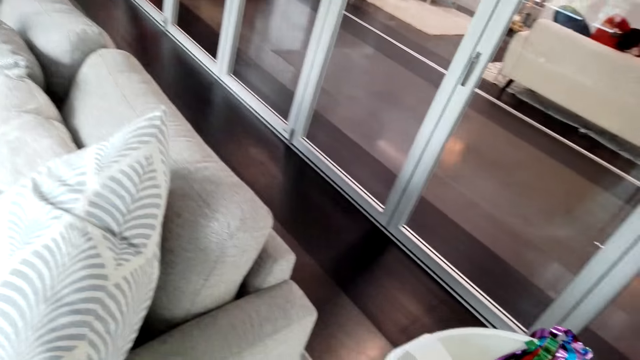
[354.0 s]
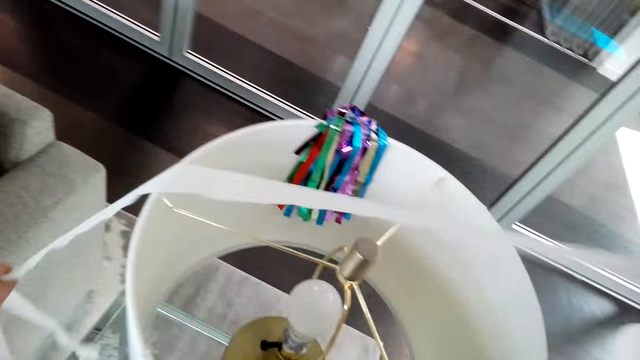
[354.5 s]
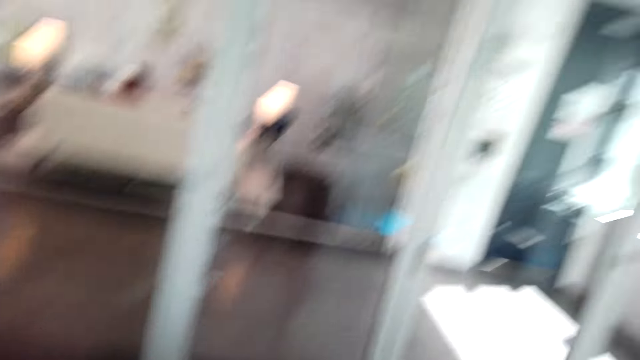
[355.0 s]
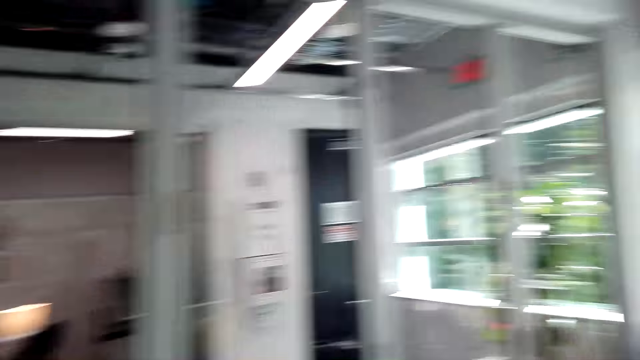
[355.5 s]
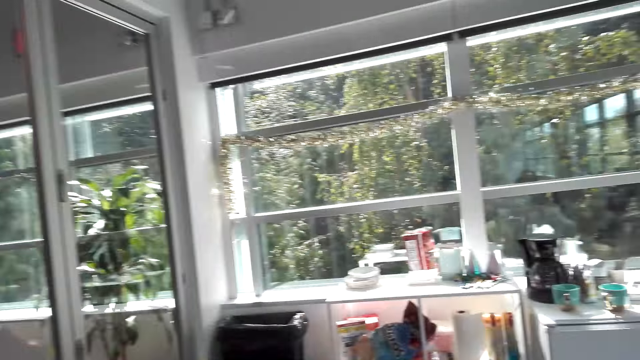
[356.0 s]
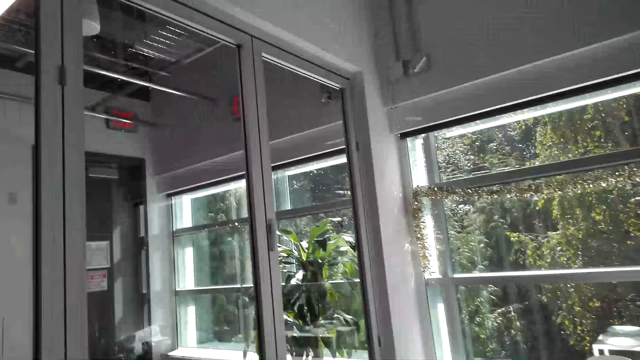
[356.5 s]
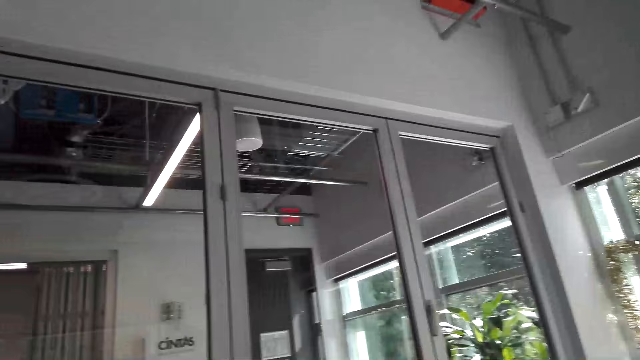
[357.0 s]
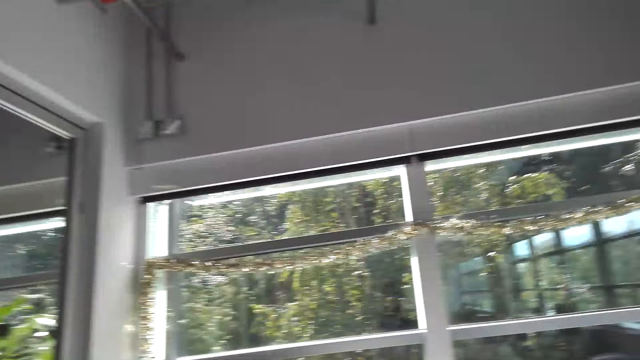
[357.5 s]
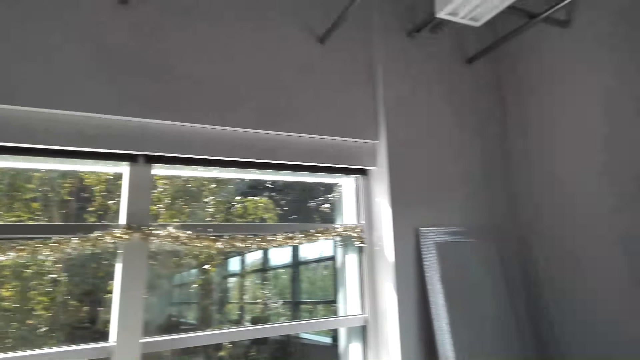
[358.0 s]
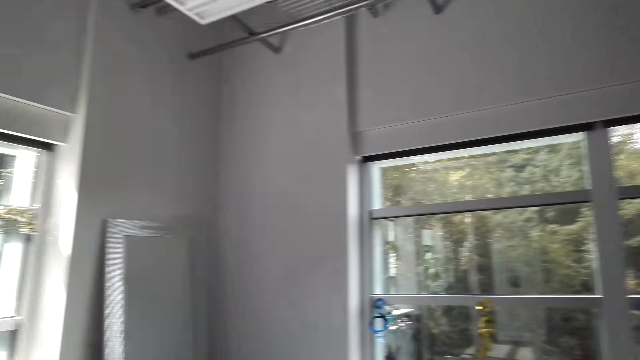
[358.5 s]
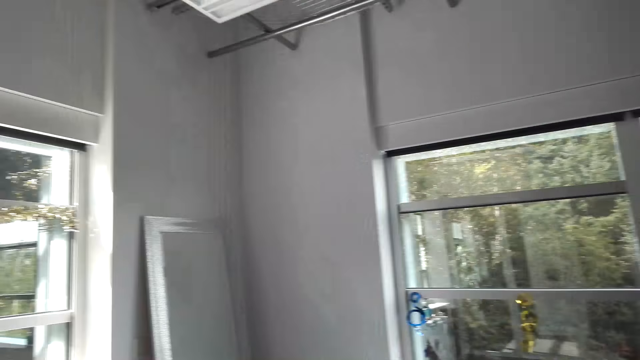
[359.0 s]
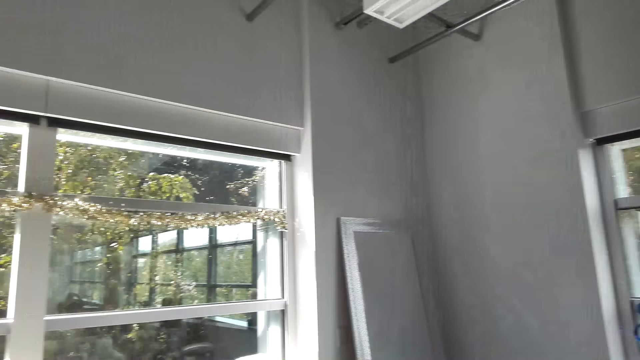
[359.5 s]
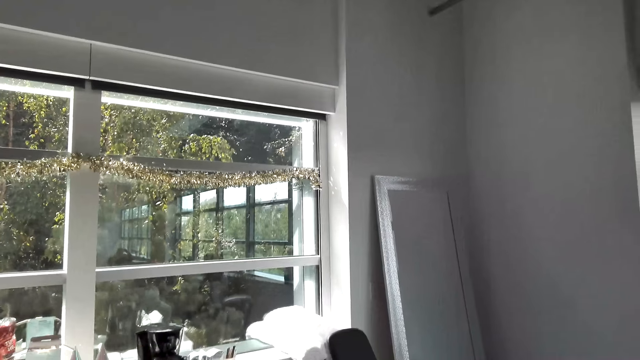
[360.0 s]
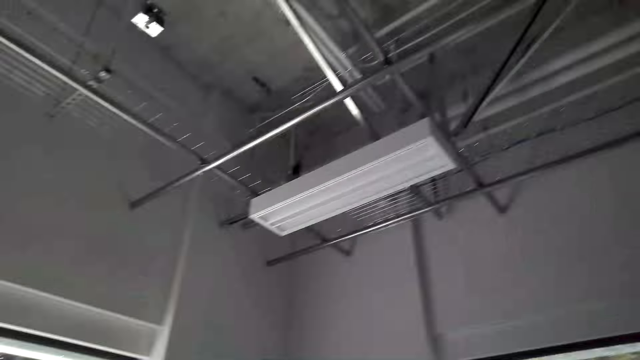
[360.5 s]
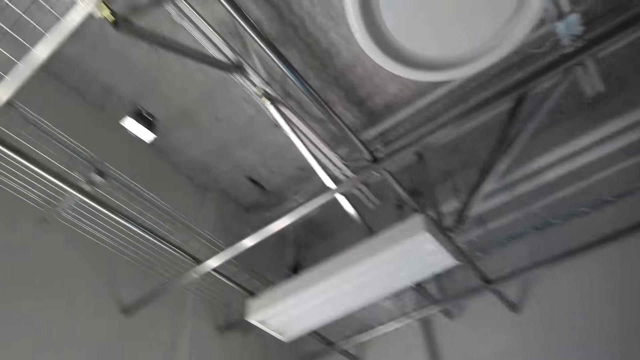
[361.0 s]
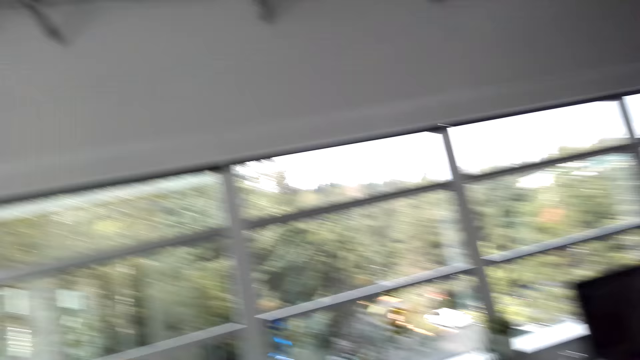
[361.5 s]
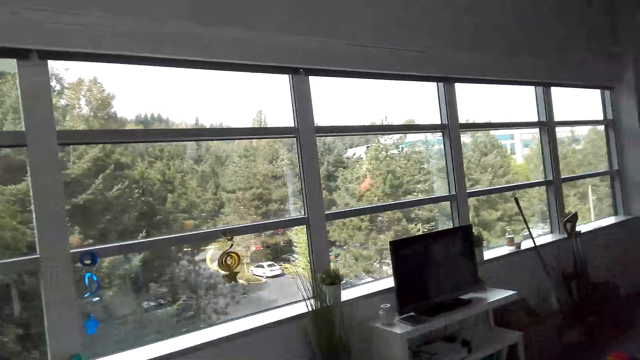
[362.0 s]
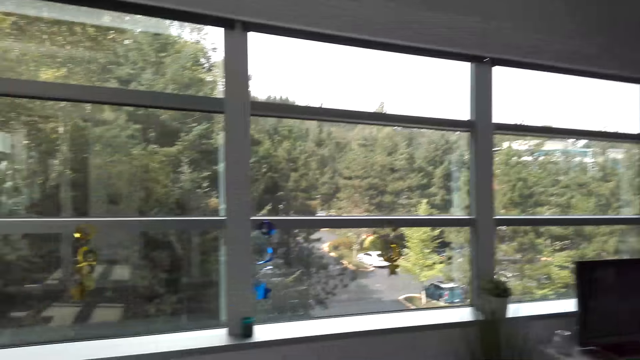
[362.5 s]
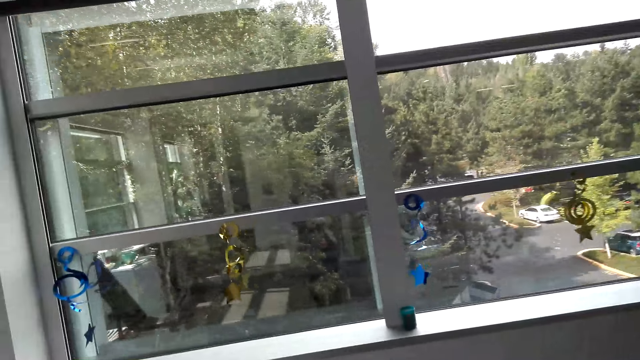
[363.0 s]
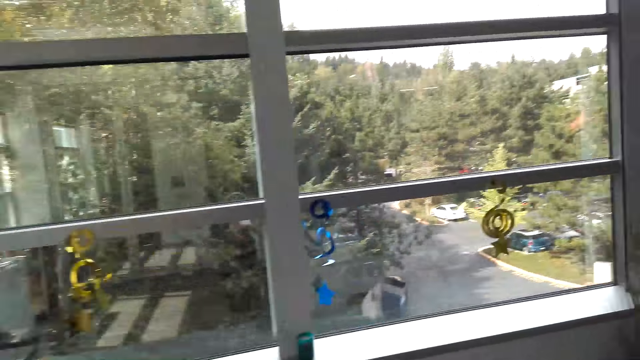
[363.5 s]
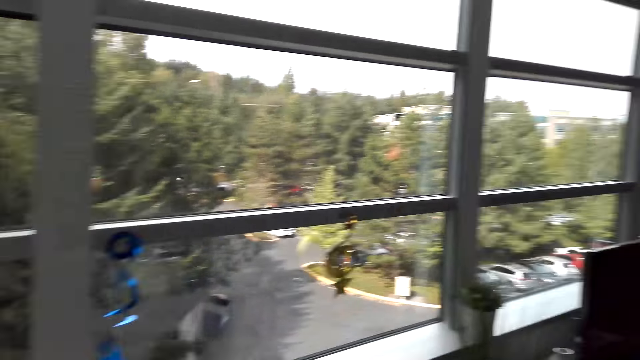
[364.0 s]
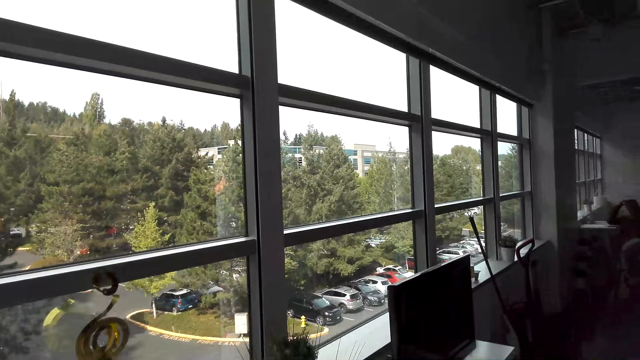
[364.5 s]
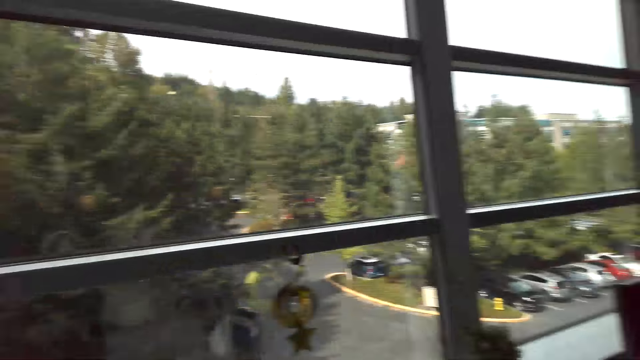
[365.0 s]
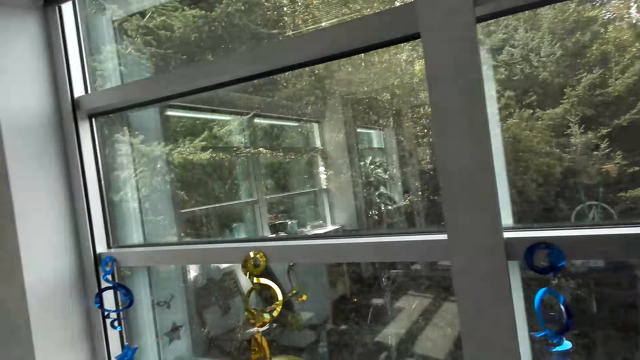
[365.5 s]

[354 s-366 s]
The camera wearer looks around the house. They move towards the window.

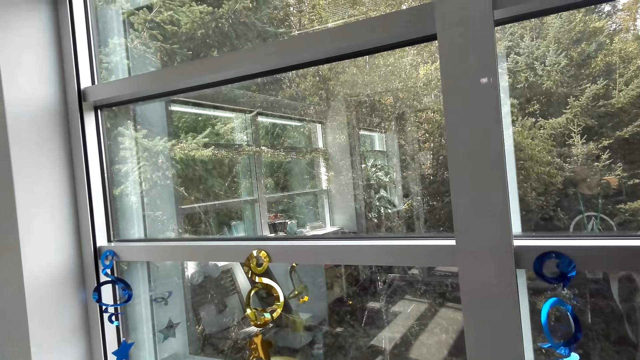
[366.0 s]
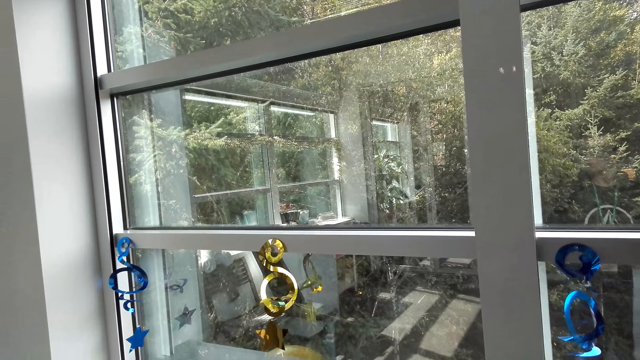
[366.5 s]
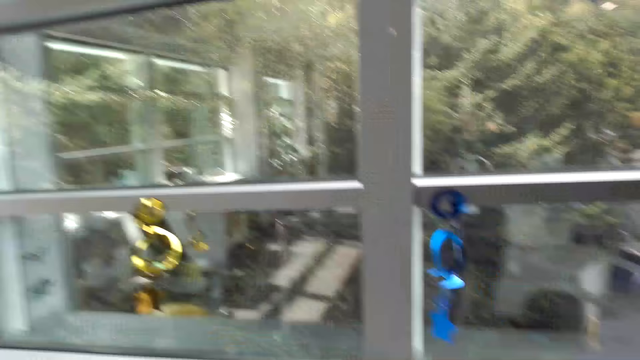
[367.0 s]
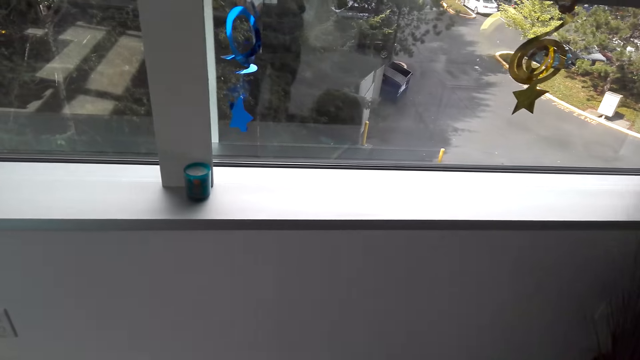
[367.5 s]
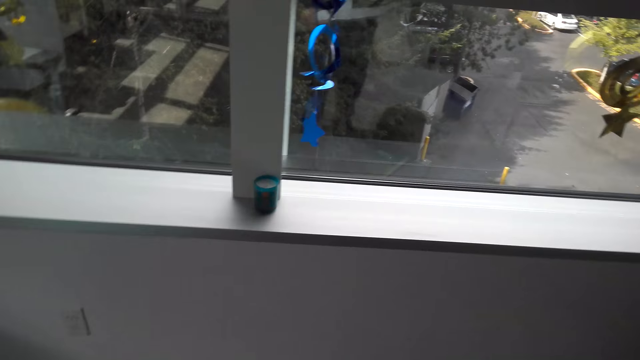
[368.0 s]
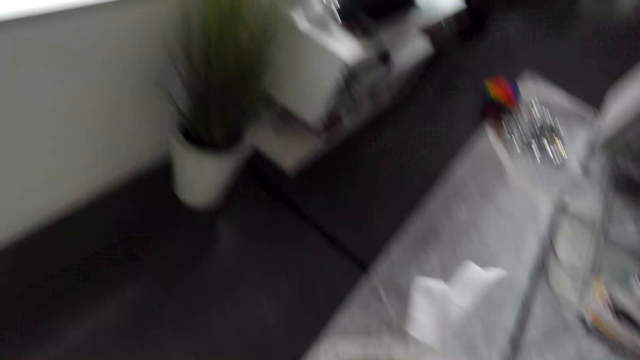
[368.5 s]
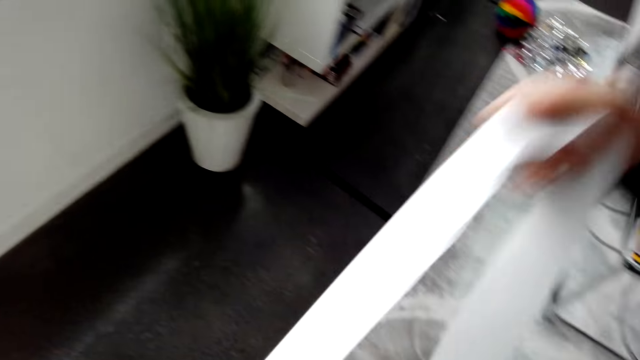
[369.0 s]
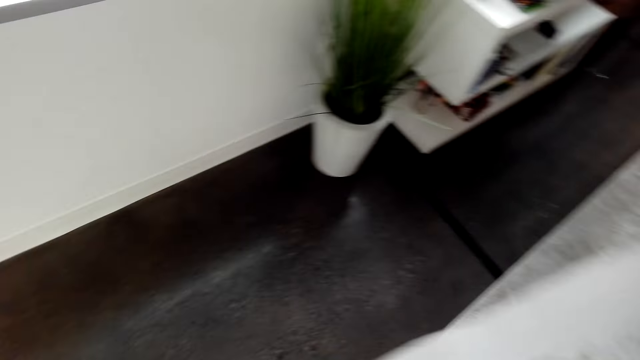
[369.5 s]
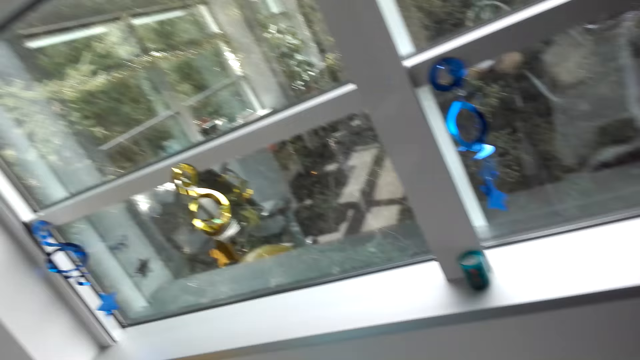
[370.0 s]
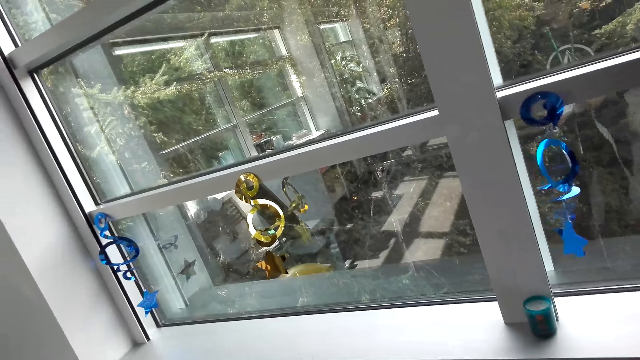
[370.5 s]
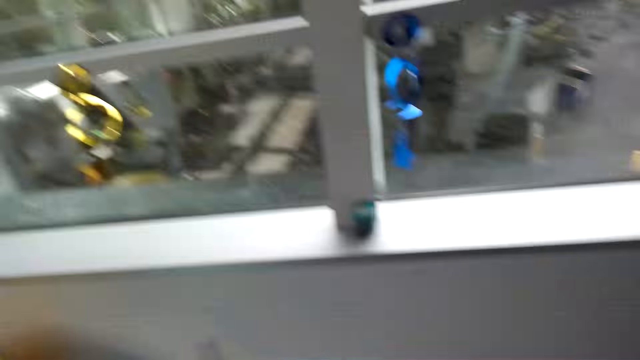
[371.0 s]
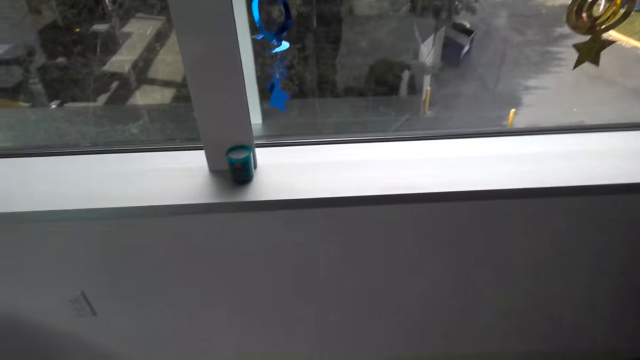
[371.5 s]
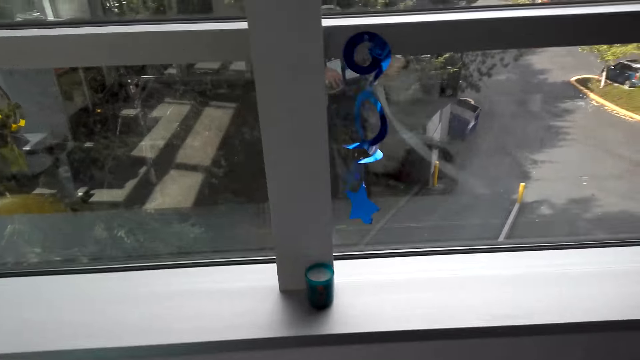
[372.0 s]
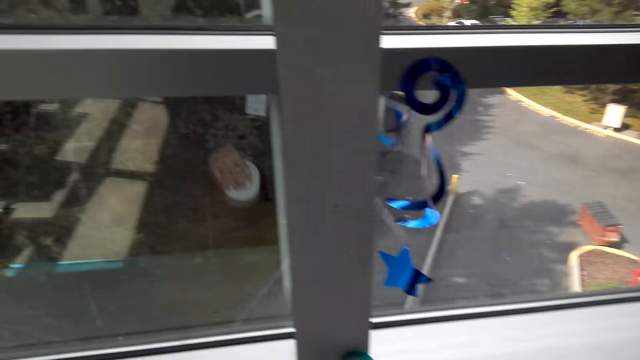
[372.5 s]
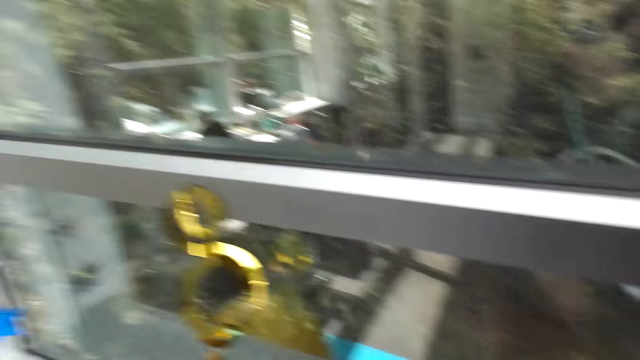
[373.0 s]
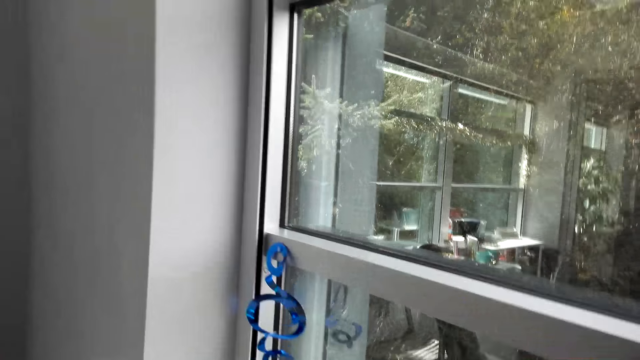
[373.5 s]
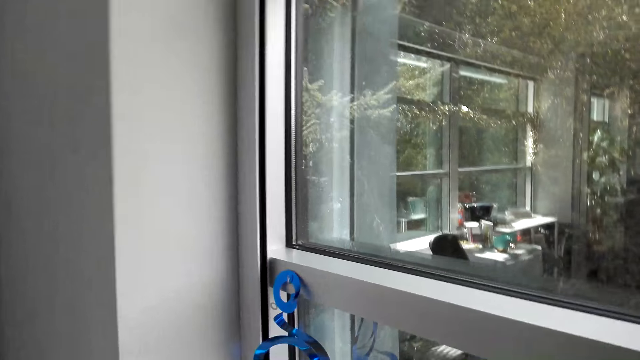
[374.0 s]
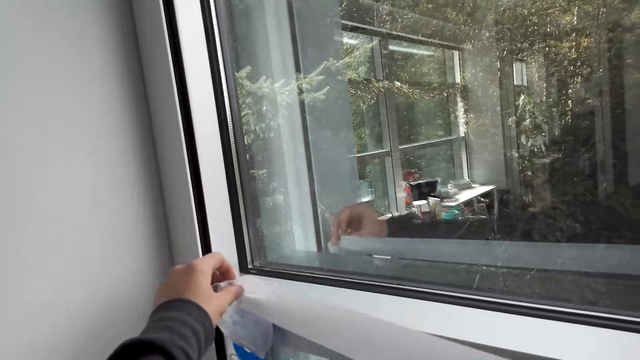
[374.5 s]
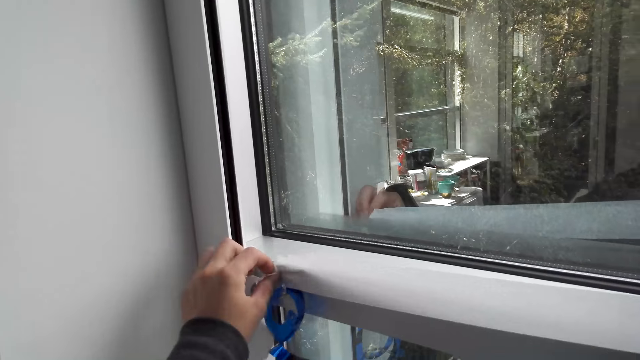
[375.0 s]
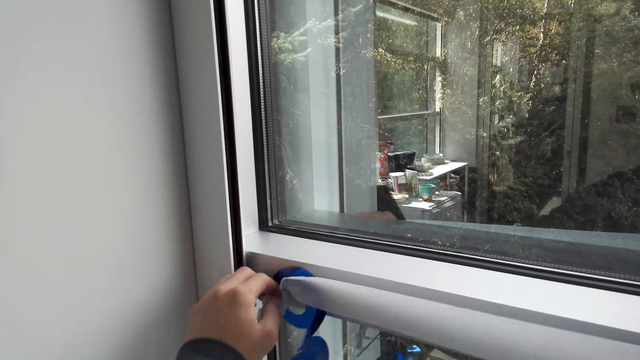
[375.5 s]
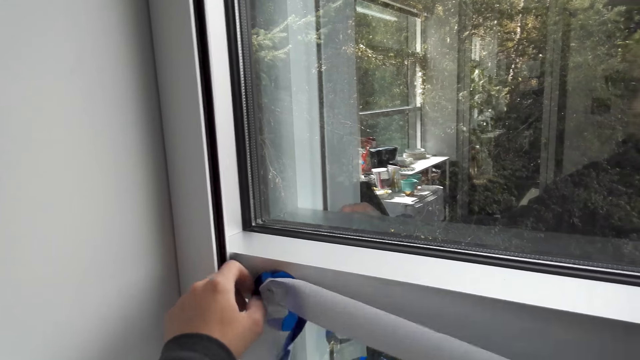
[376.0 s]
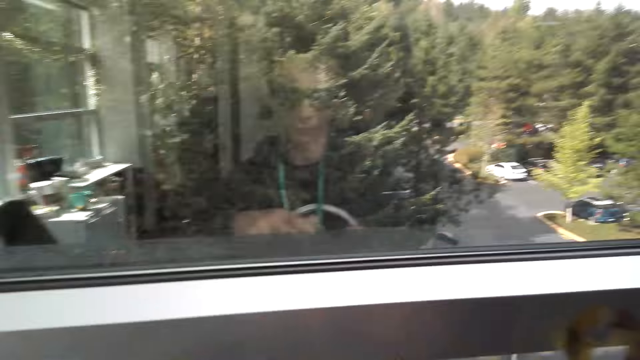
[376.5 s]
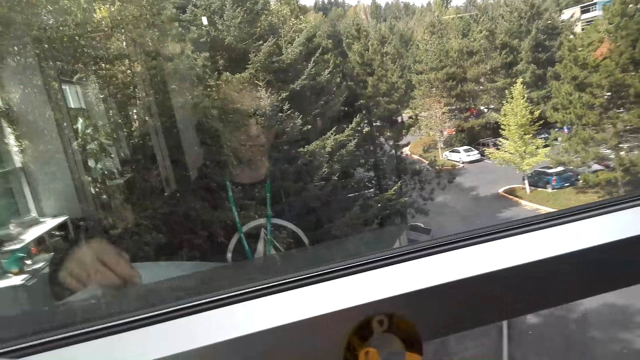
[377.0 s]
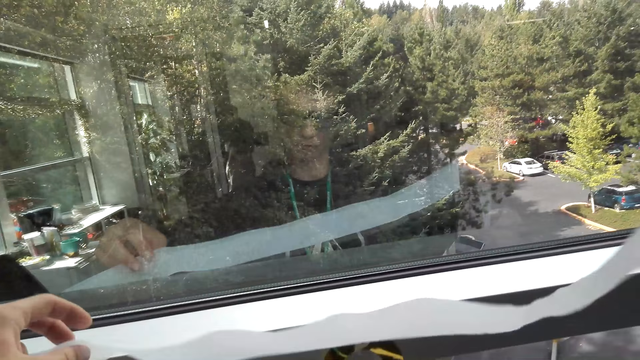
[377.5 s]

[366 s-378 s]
The camera wearer stands beside the window. They hold a strap. They stand beside the window. They put the strap on the window.
